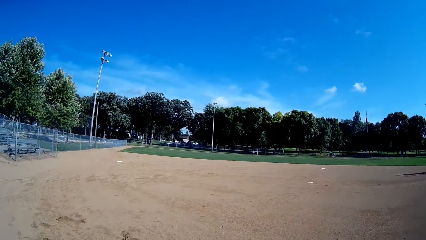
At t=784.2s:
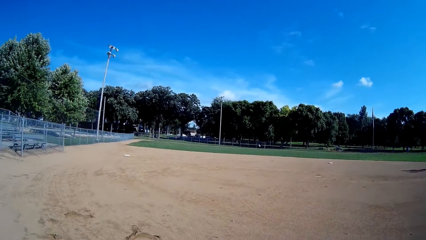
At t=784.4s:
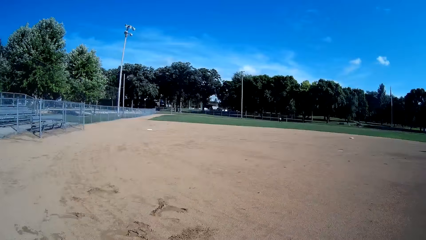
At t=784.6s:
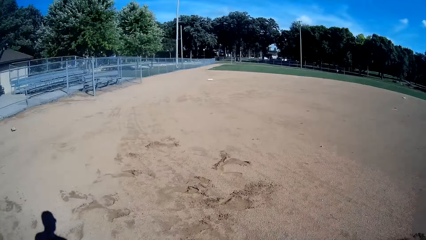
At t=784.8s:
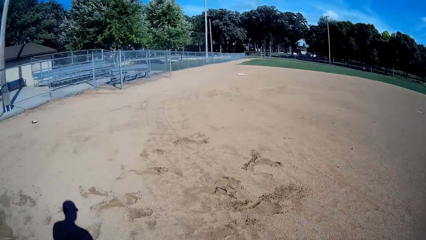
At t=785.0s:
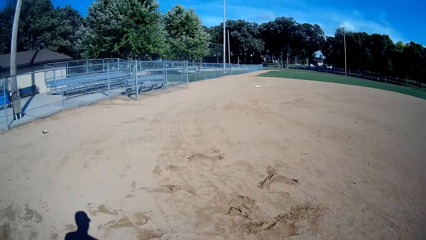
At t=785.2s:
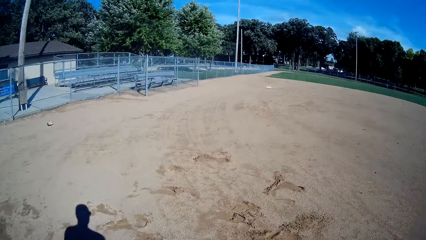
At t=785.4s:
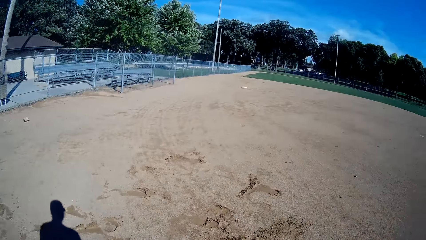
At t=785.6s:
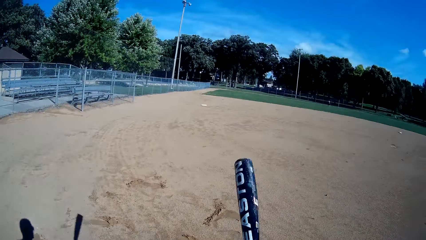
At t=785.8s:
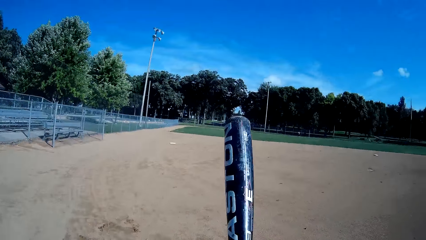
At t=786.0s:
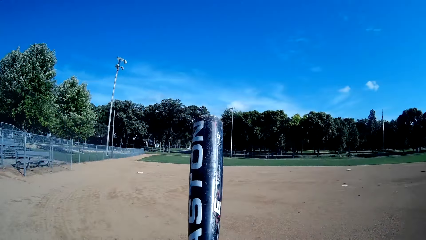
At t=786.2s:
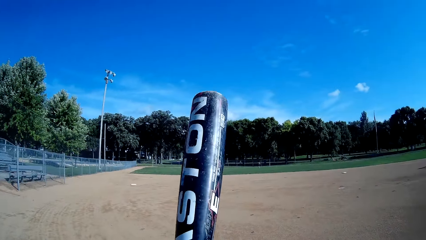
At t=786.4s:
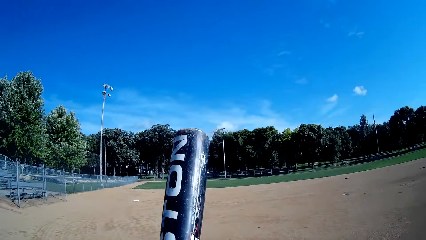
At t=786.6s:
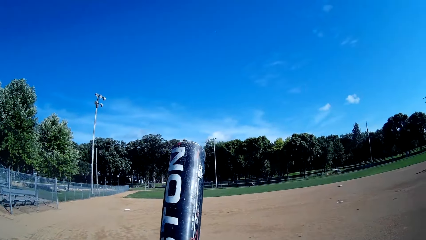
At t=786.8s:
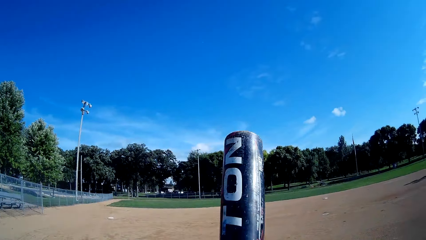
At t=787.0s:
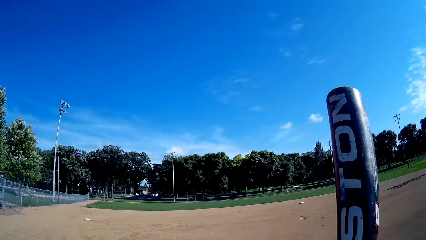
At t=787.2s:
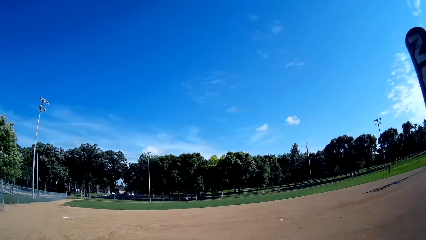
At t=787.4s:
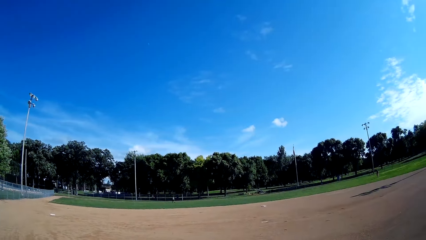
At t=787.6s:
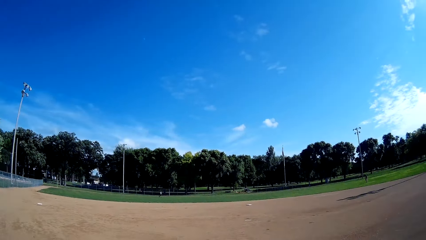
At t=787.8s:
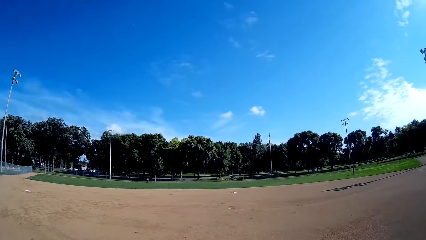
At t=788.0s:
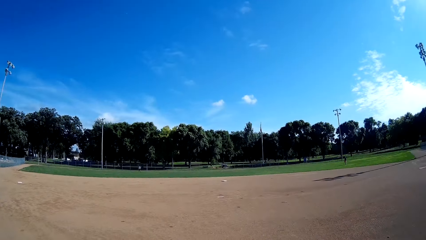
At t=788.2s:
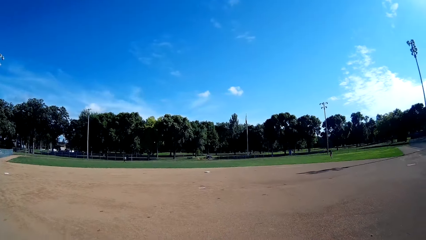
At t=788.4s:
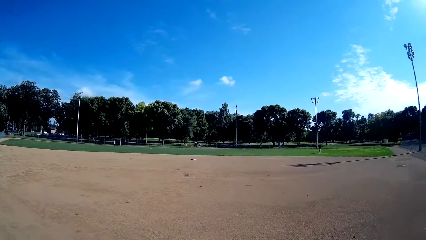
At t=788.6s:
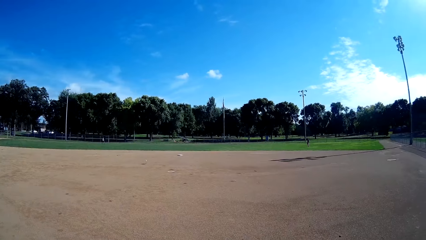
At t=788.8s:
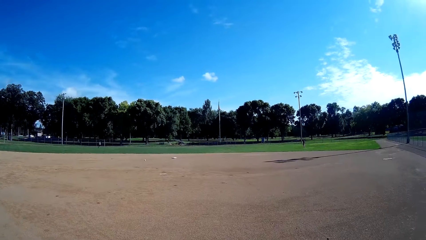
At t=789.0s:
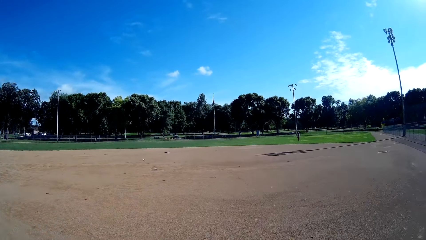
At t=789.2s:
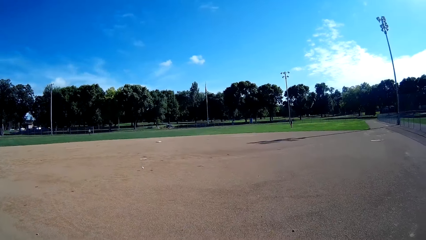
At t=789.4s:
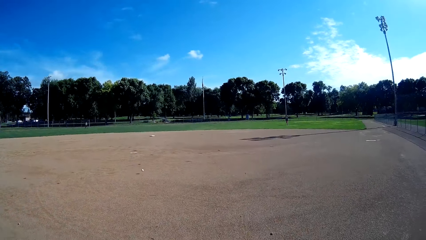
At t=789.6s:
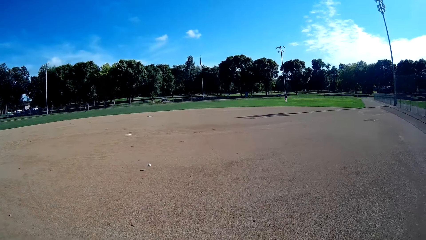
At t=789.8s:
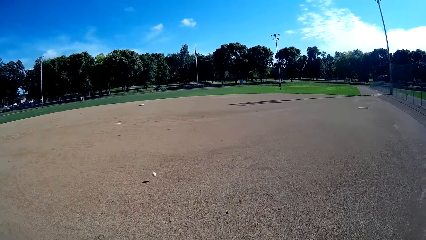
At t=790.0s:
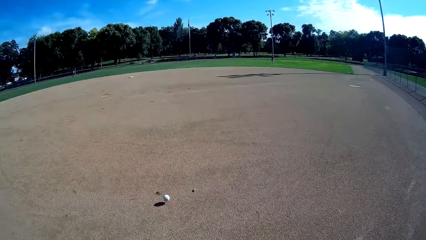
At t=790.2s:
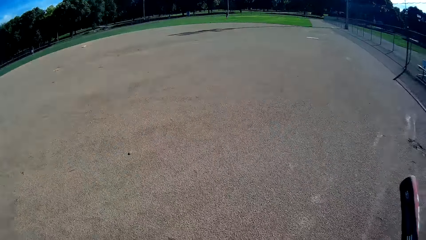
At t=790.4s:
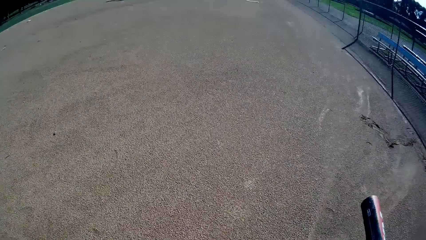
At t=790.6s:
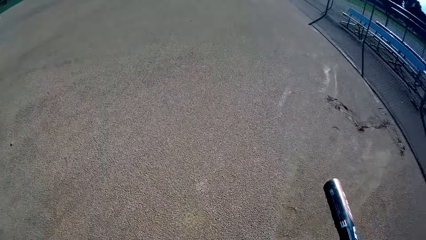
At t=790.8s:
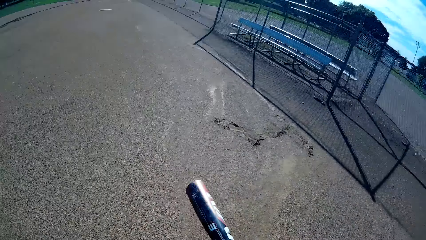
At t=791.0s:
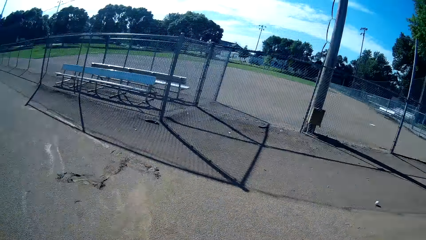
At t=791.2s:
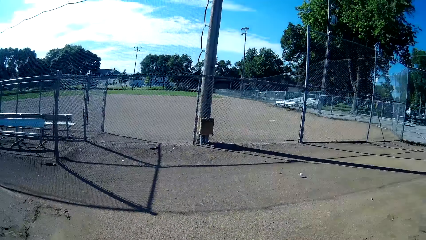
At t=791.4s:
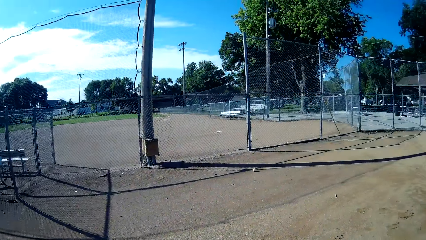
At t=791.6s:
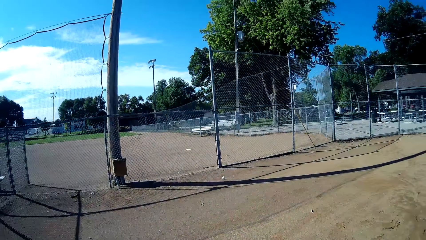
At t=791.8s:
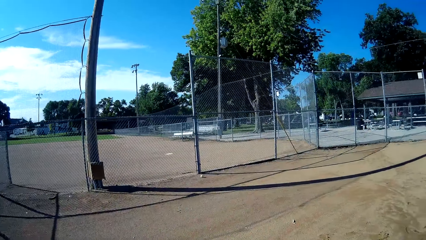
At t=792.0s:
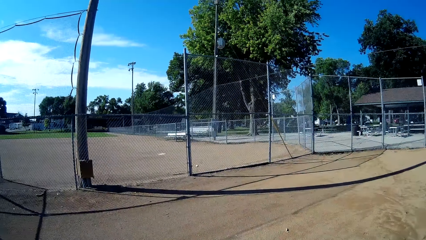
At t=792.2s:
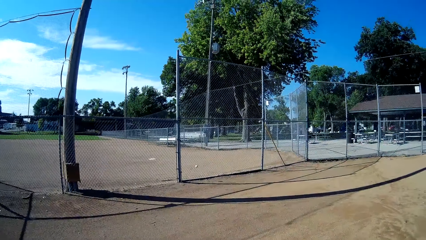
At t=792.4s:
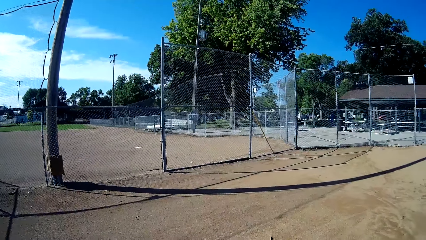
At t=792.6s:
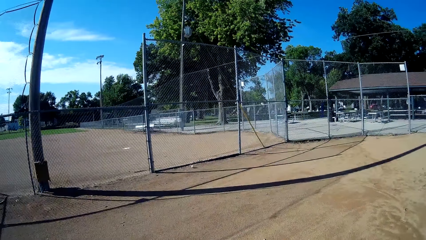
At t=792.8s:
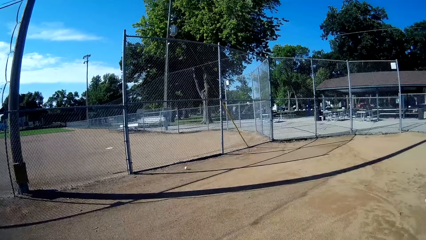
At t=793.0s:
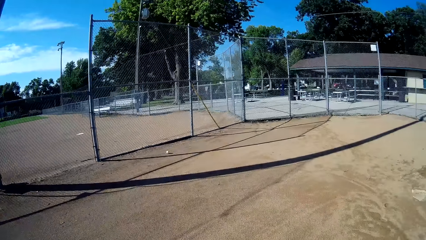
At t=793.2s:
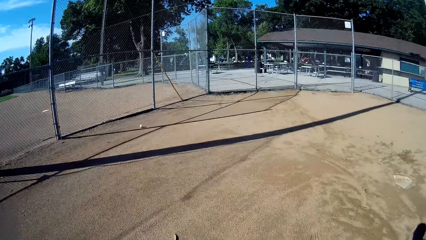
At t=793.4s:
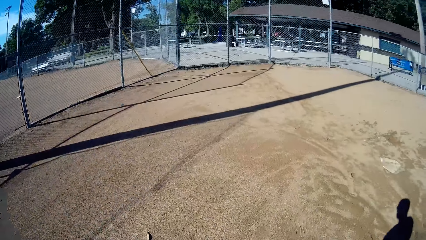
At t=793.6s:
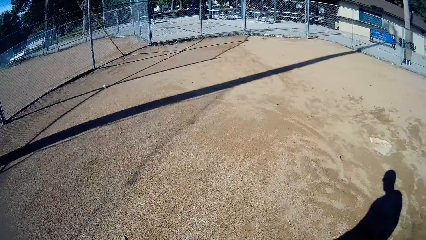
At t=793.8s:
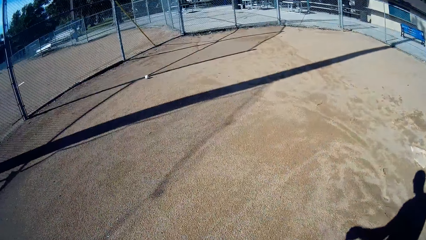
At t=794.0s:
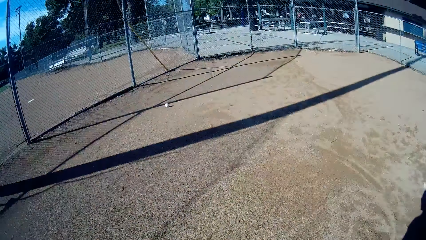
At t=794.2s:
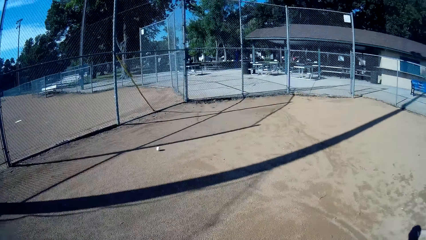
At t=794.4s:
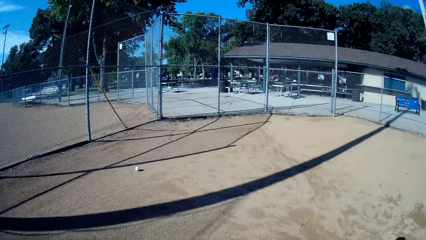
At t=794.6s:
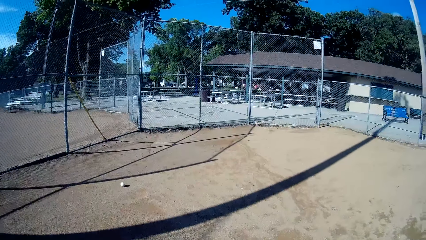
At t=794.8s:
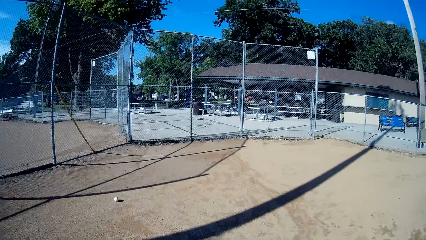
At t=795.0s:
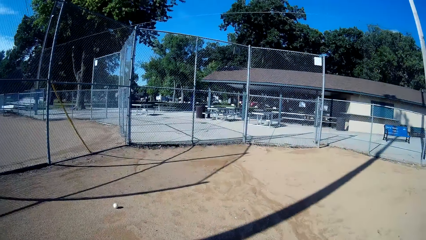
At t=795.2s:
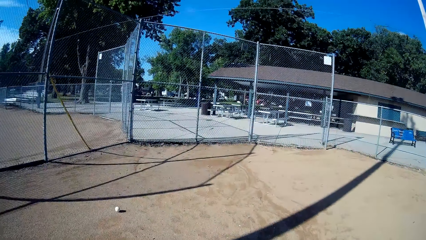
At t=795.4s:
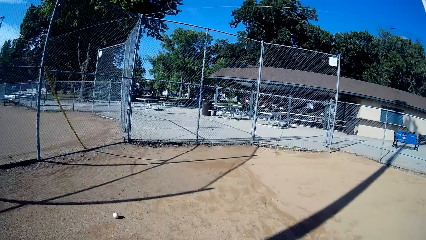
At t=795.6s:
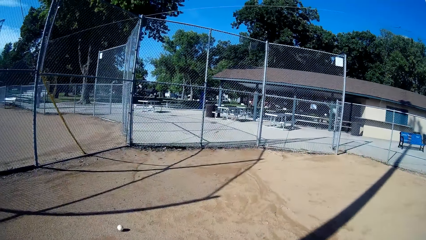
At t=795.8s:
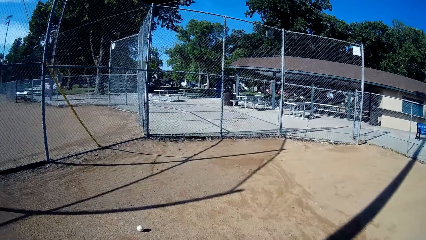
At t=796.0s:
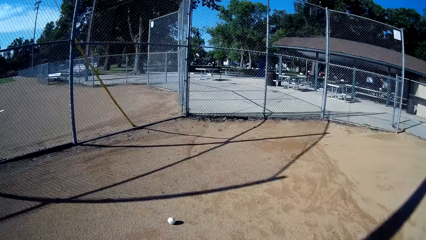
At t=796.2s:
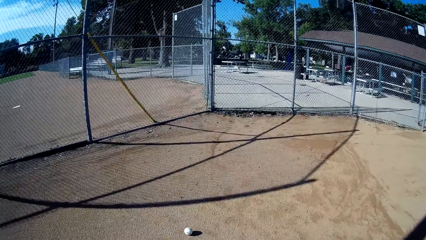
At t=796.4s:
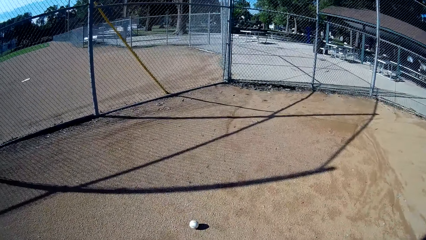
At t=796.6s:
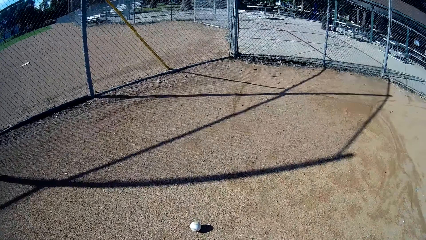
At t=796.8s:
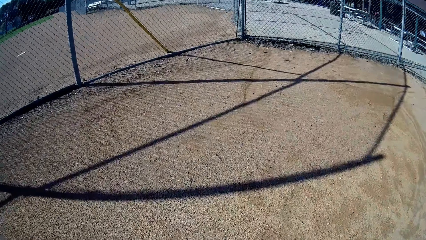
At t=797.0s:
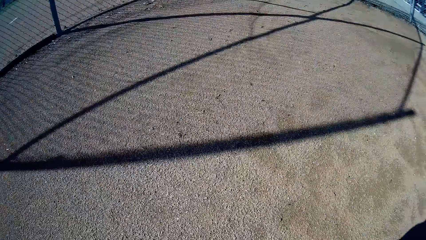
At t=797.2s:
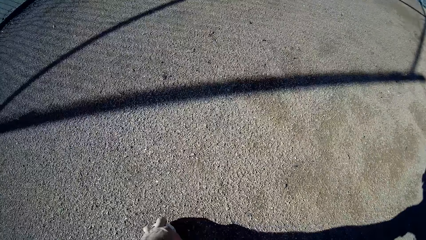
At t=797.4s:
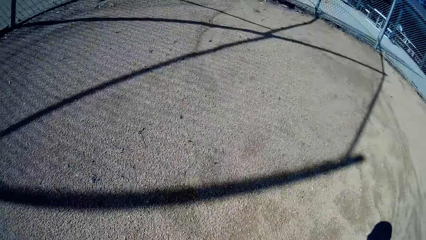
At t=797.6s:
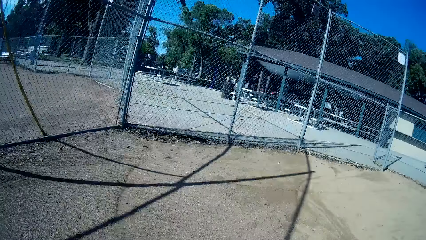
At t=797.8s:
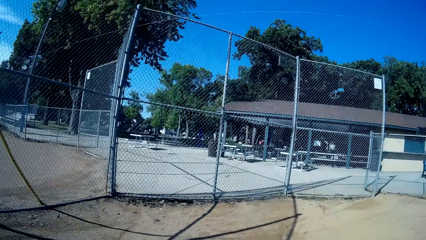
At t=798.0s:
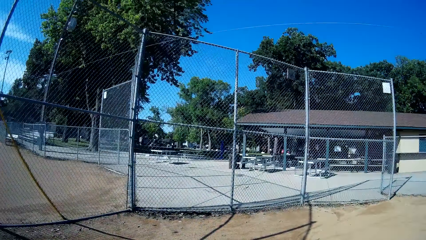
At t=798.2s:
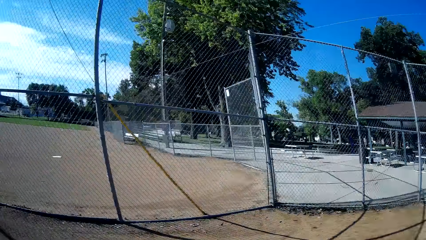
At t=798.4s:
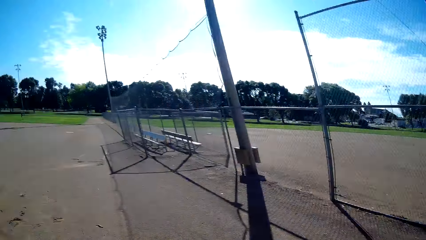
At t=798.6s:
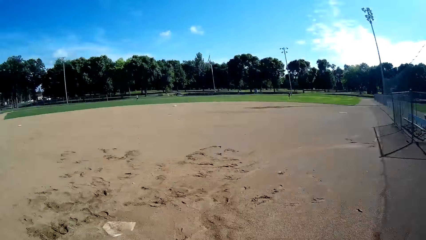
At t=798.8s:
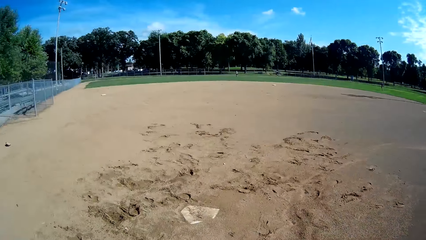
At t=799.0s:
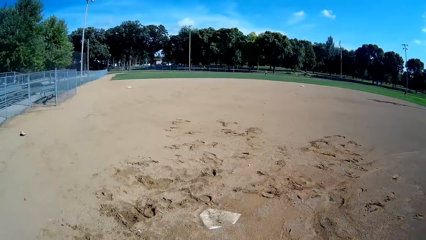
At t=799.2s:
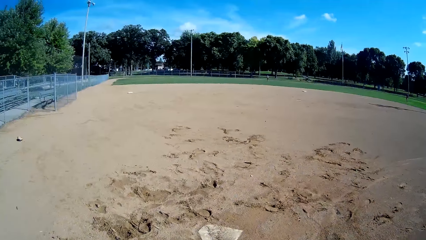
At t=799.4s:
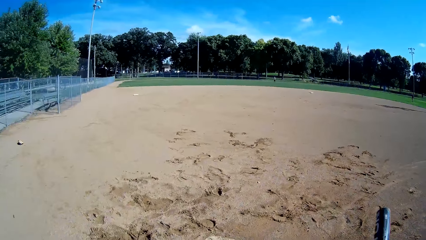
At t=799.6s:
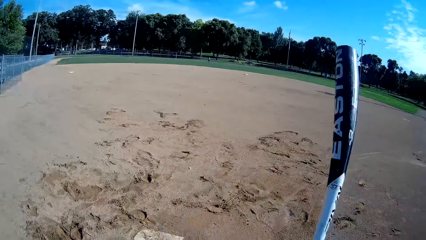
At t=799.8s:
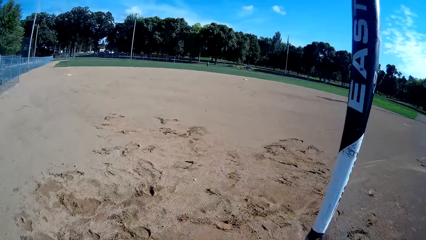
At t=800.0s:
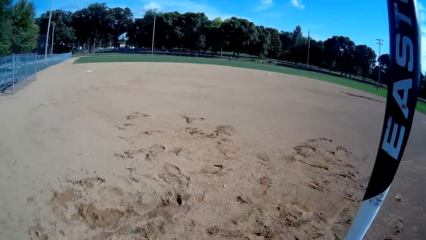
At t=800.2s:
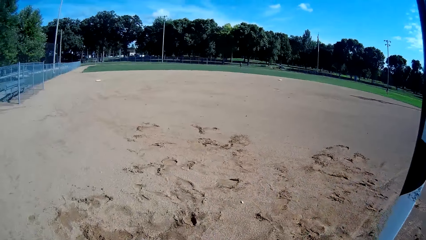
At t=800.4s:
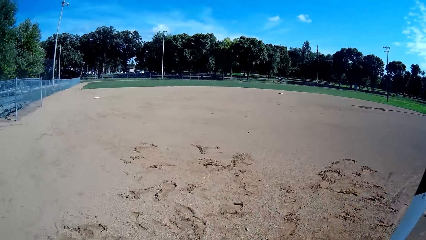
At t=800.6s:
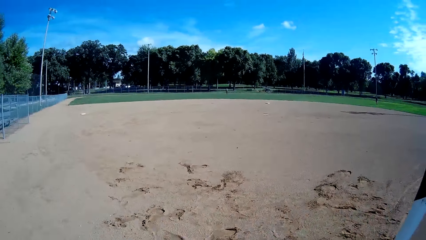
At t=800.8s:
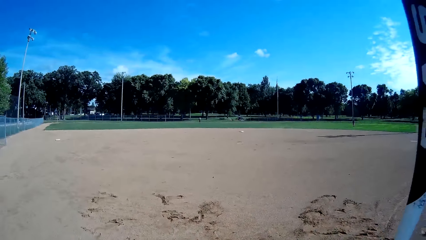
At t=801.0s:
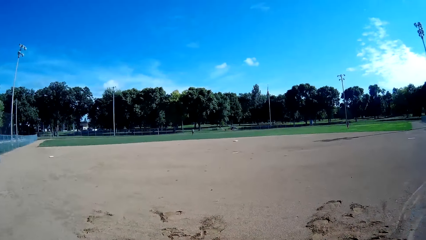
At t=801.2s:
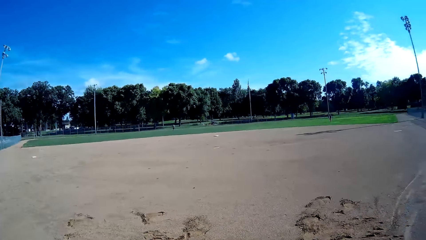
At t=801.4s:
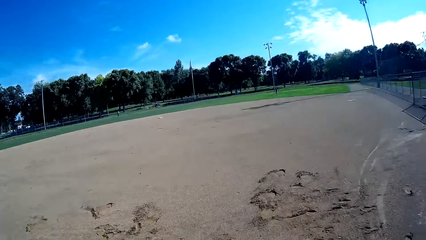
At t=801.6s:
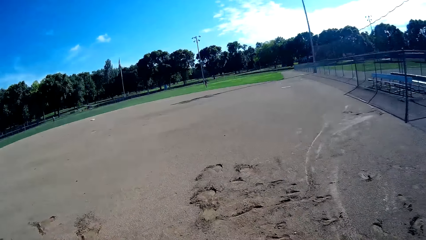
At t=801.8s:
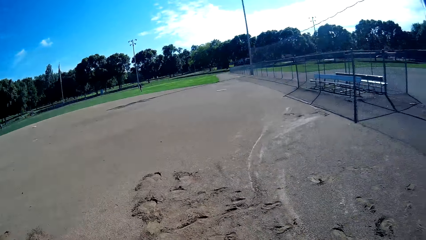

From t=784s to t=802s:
The camera wearer moves to the left. A person hits the cricket ball. The camera wearer walks towards the ball and walks around the pitch. They pick up the cricket ball from the ground. They walk around the pitch and walk back.
